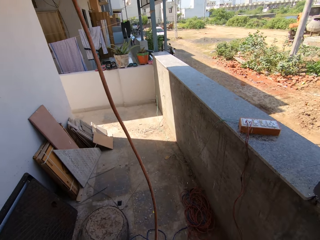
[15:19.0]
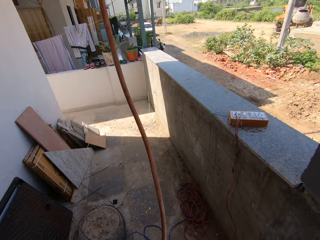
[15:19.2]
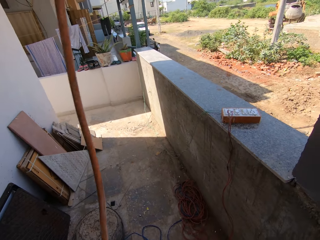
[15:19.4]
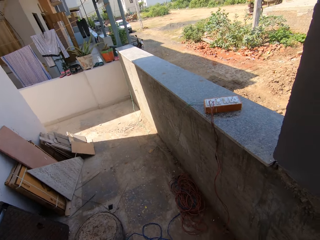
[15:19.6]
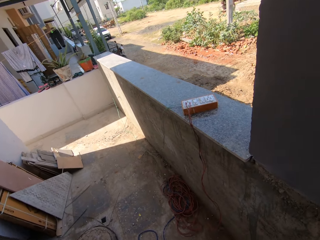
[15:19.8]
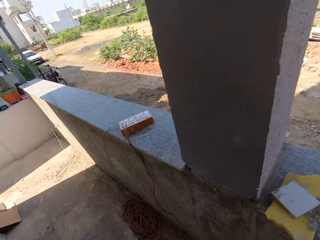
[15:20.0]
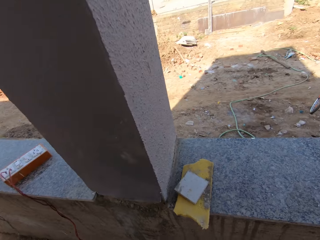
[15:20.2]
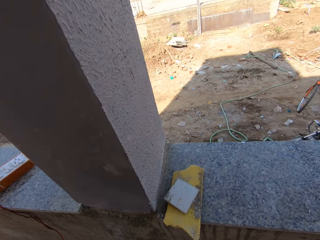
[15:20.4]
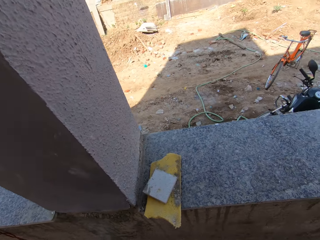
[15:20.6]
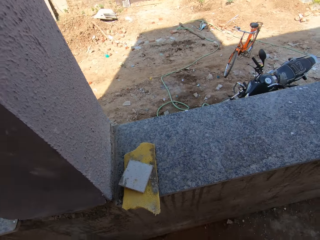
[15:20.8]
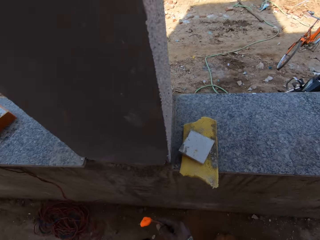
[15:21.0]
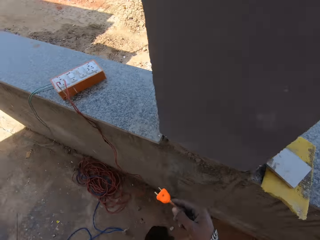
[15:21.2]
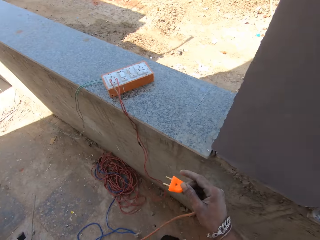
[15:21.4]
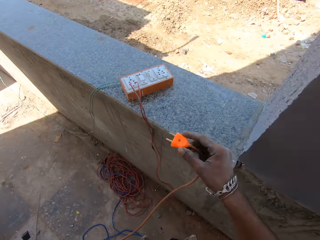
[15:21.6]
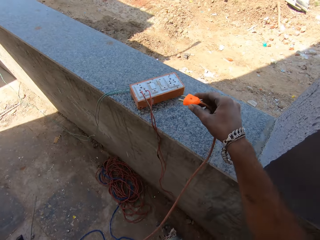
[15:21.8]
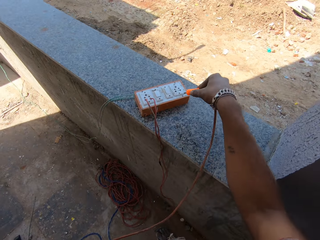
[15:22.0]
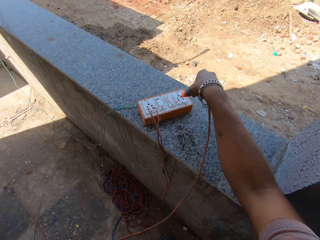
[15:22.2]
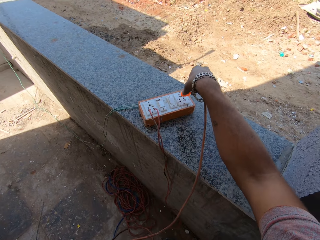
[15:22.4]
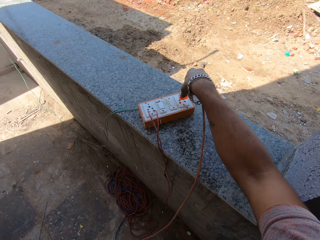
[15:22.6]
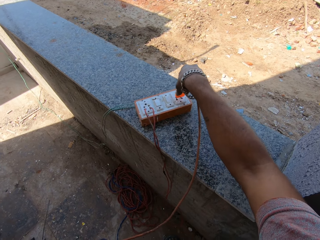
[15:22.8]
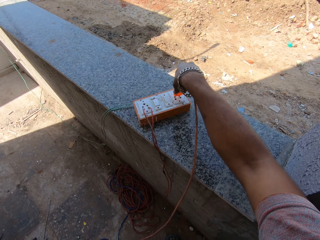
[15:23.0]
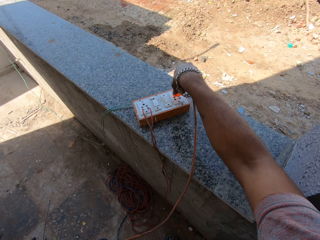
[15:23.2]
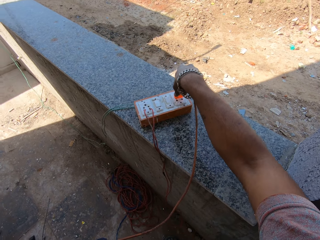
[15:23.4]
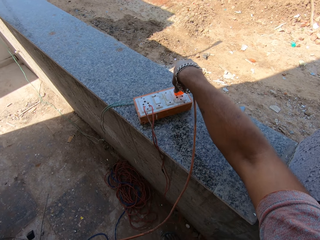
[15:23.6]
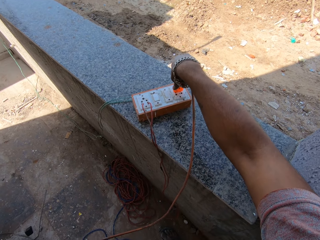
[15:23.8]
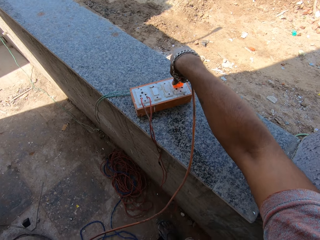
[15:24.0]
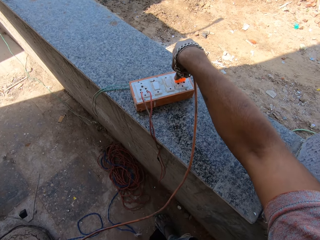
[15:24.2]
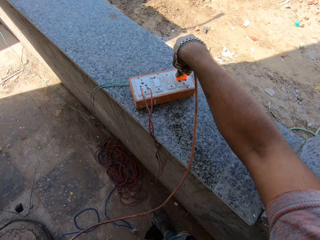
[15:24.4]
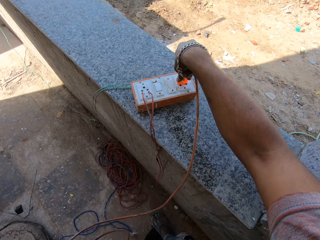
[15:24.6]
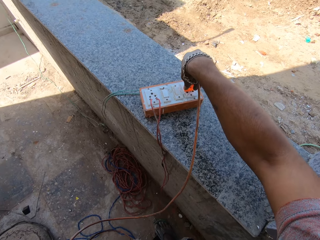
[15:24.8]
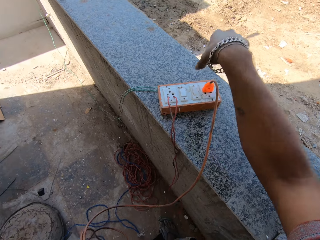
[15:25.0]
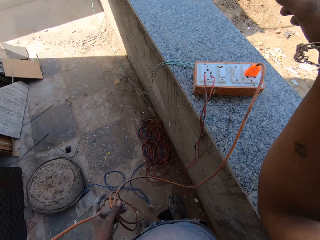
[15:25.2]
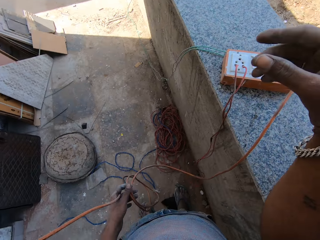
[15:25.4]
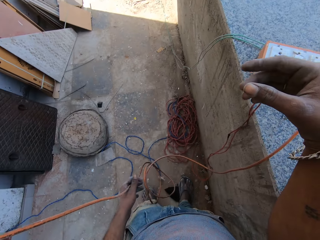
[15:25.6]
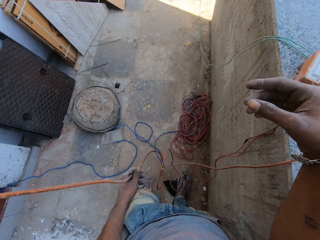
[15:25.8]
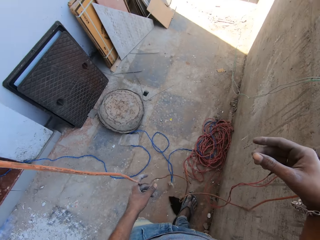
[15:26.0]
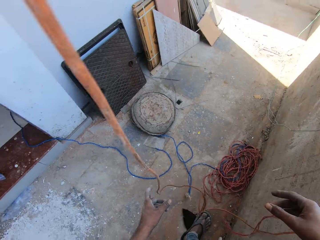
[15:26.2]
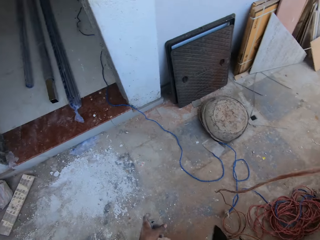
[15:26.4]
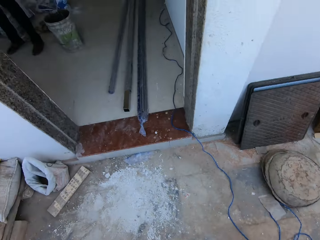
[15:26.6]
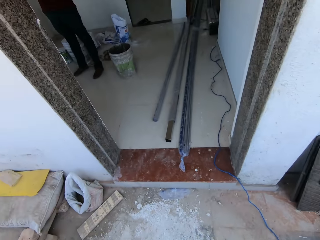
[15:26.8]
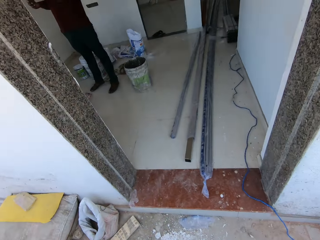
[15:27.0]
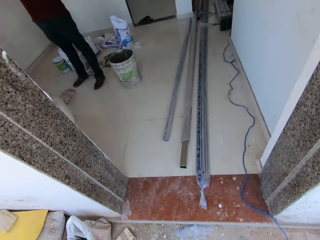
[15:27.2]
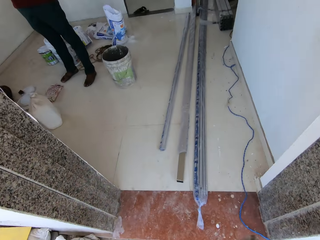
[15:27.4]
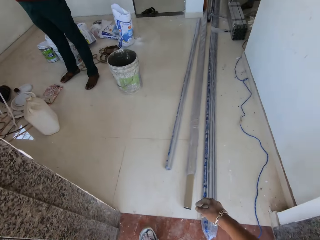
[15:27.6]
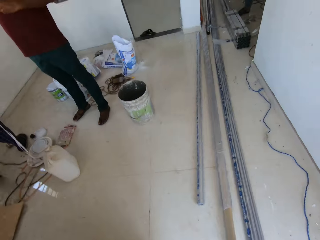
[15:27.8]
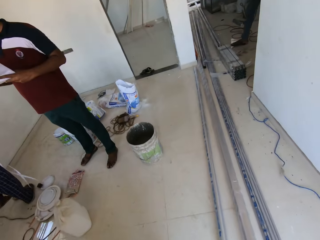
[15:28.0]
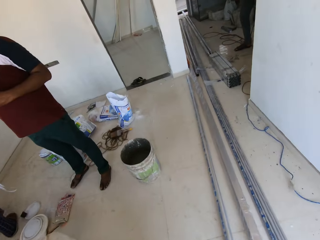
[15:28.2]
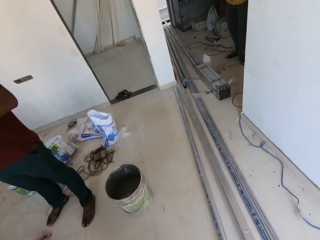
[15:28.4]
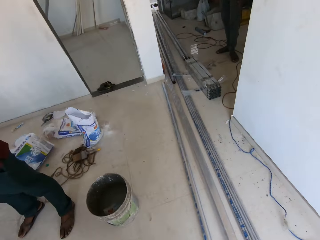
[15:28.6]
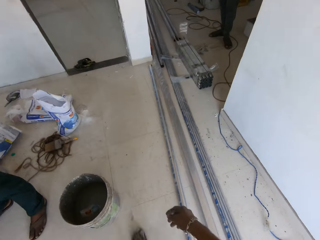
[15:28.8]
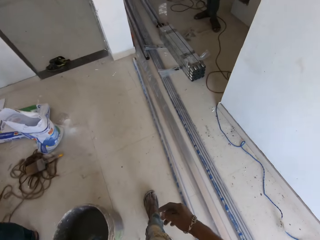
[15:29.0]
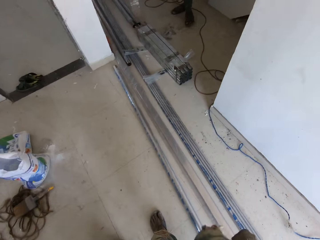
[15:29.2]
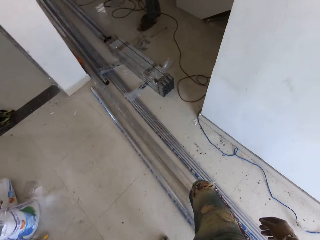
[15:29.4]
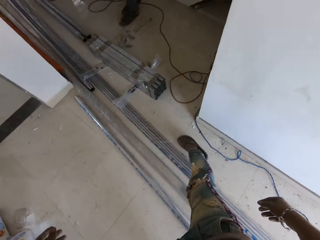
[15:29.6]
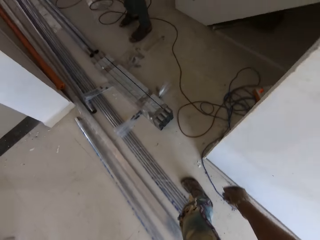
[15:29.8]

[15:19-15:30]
The camera wearer looks around. He inserts the plug of the drill into an extension box on a slab with his right hand. He drops the cord on the floor with his left hand. He walks towards the stairs.

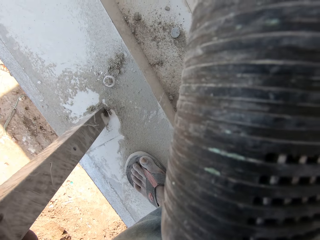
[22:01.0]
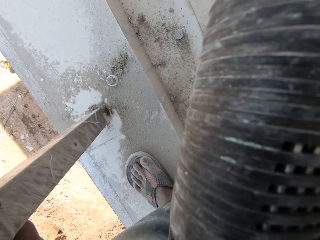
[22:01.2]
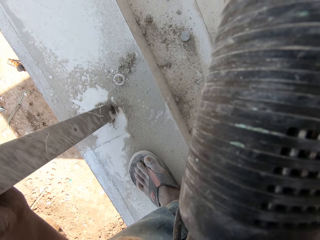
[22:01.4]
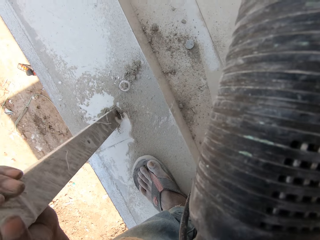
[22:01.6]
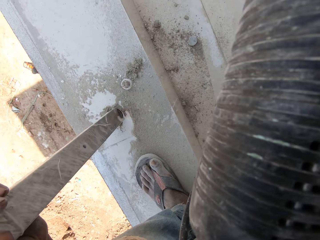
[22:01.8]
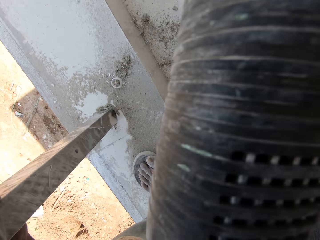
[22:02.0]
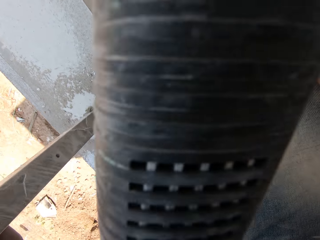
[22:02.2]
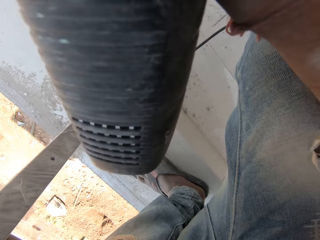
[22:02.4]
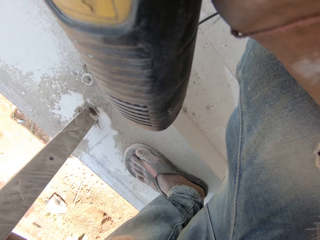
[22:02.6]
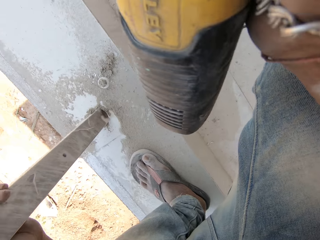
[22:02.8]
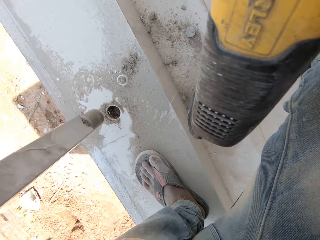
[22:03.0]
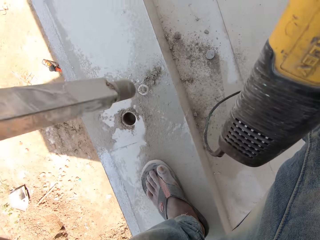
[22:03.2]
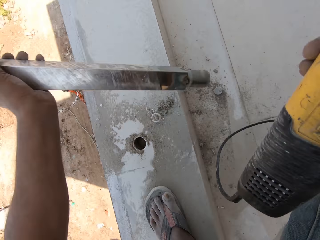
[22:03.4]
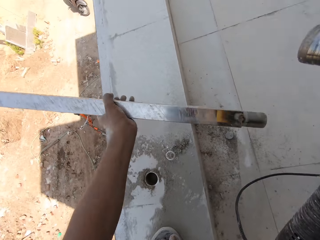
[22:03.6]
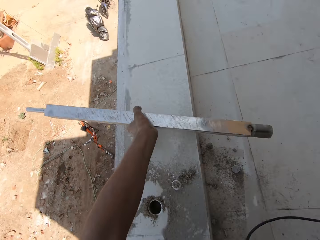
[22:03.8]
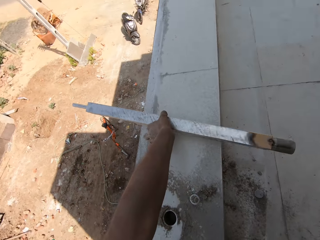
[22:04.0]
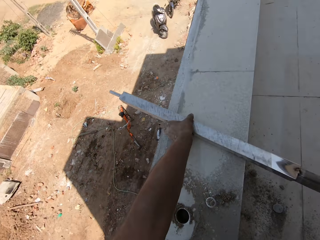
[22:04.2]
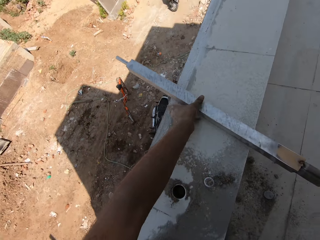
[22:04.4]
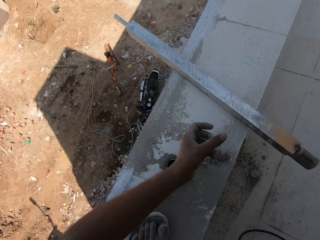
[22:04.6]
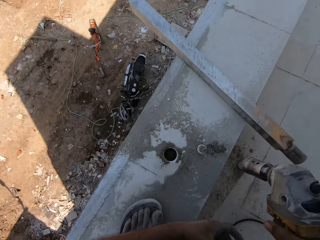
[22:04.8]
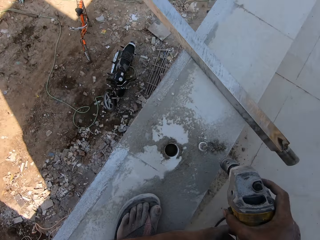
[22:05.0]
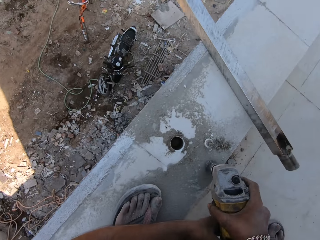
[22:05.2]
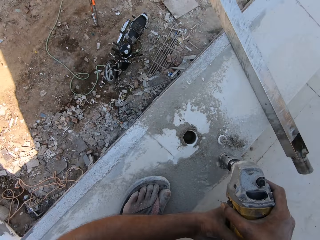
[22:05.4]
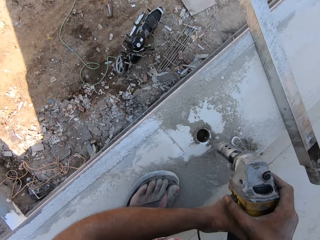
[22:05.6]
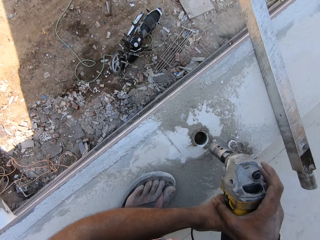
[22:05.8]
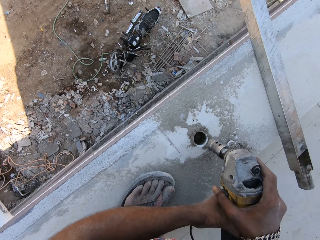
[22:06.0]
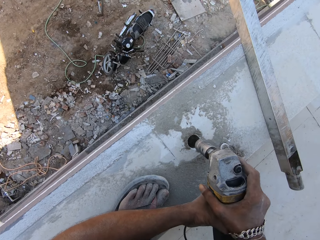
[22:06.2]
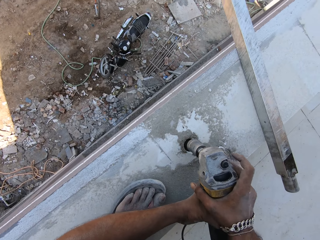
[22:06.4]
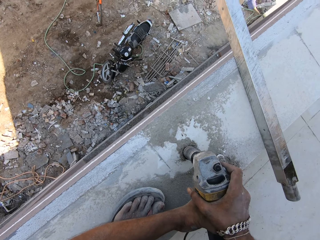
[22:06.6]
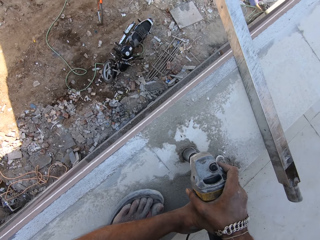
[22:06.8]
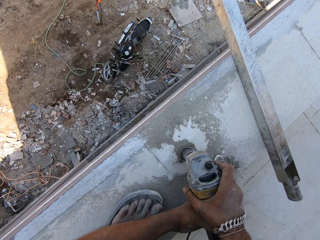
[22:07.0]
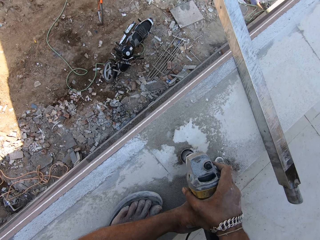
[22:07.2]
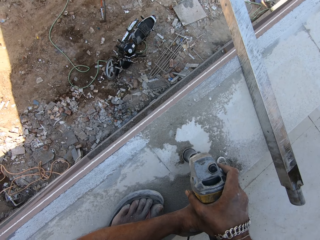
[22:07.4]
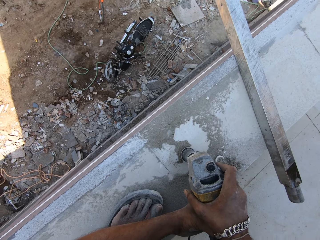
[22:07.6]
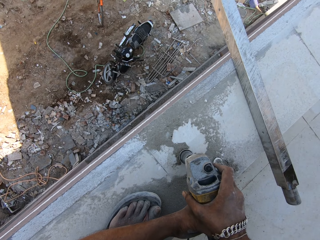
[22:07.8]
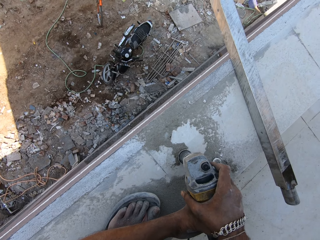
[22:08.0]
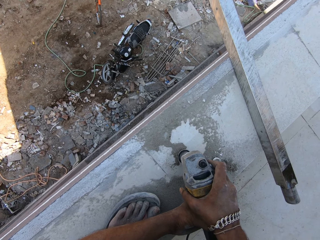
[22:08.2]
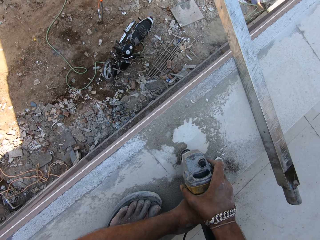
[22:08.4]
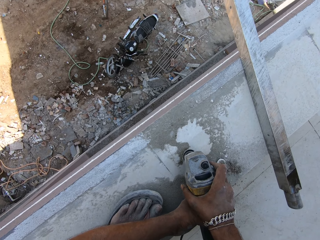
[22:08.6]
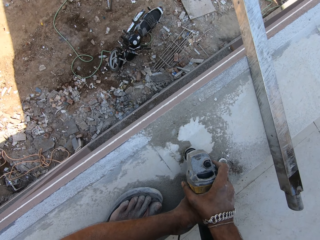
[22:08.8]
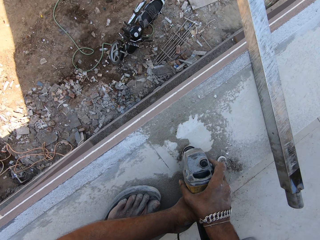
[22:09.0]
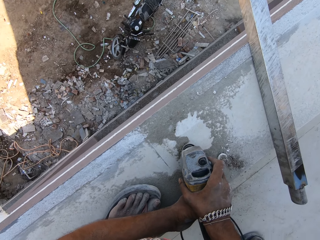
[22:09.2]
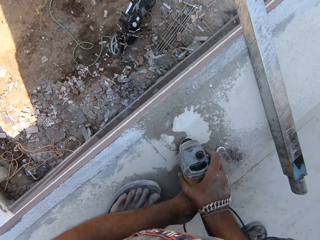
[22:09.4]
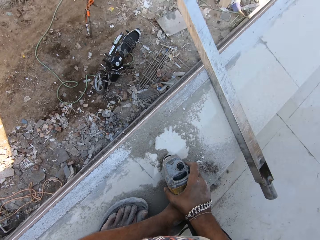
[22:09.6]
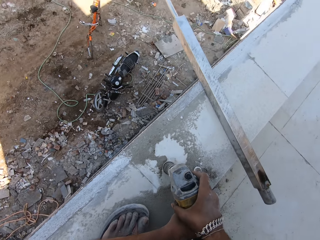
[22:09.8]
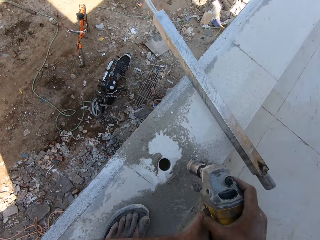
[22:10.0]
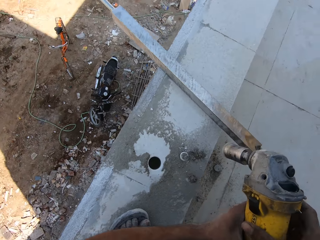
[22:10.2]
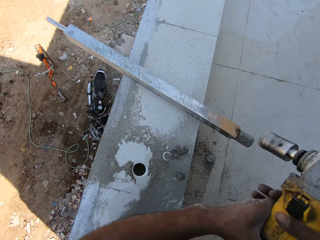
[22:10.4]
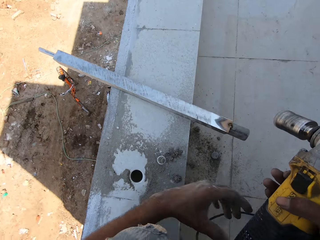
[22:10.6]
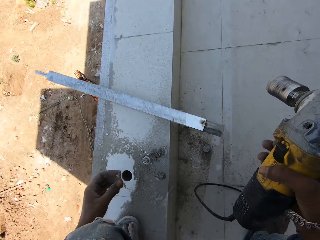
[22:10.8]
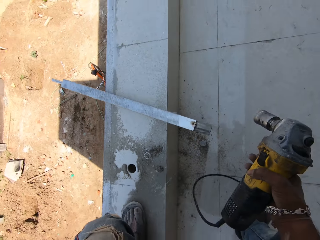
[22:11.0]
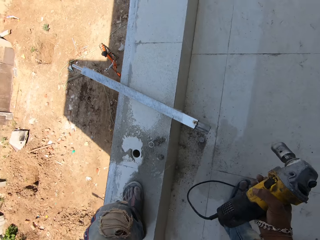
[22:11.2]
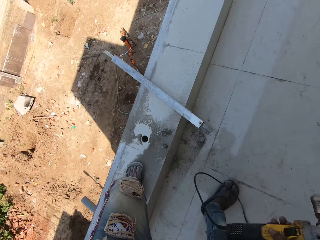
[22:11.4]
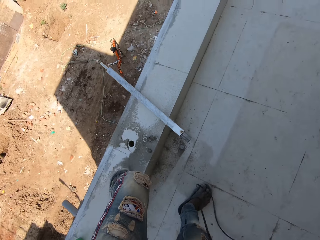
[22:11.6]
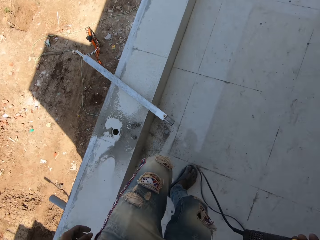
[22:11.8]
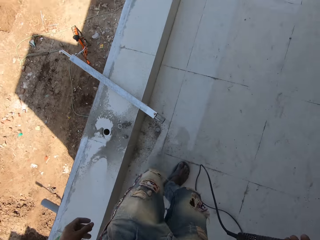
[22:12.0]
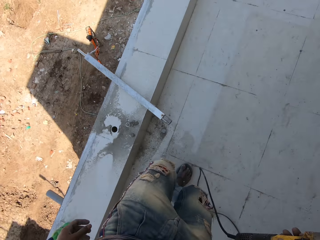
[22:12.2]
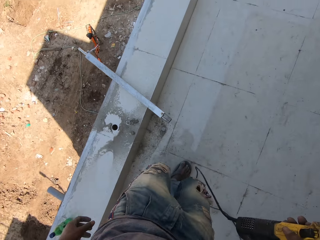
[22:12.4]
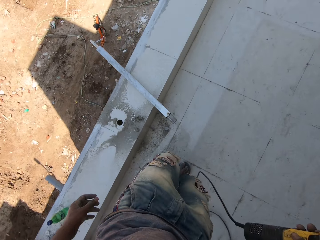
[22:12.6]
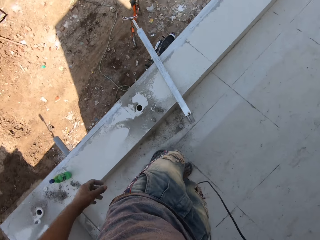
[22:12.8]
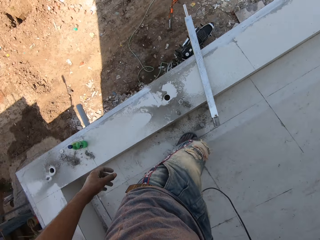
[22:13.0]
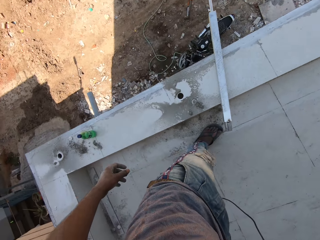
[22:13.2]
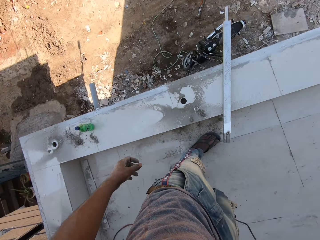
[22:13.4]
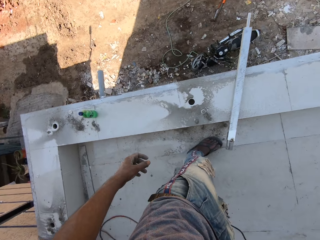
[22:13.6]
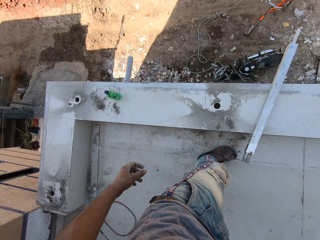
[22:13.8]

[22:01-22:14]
The camera wearer removes the metal frame from the hole in the tile with his left hand. He places the metal frame in his left hand on the tiles. He hits the electric drill in his right hand on the tile. He holds the electric drill with both hands. He drills into the hole in the tile with the electric drill in both hands. He removes his left hand from the electric drill in his right hand.
